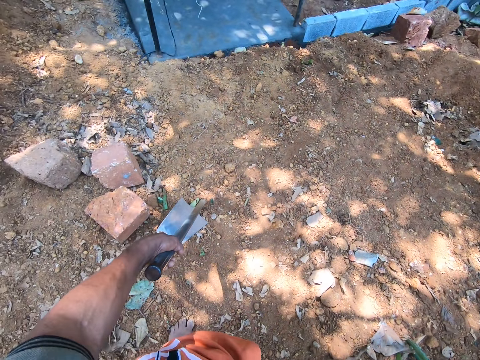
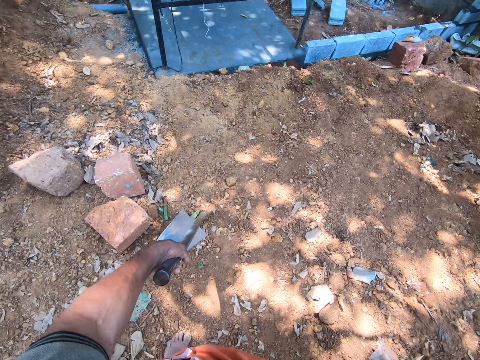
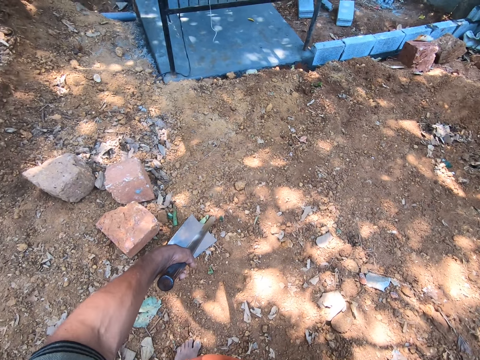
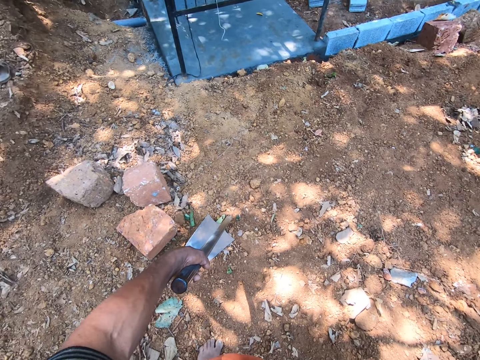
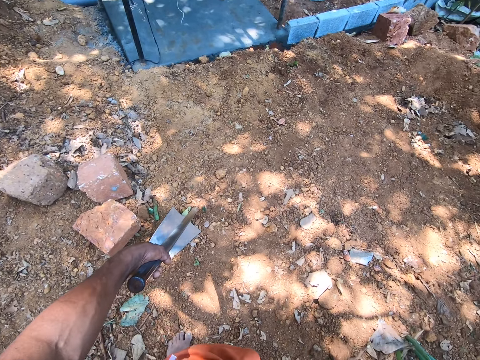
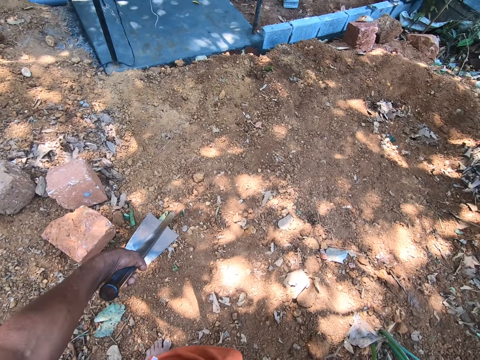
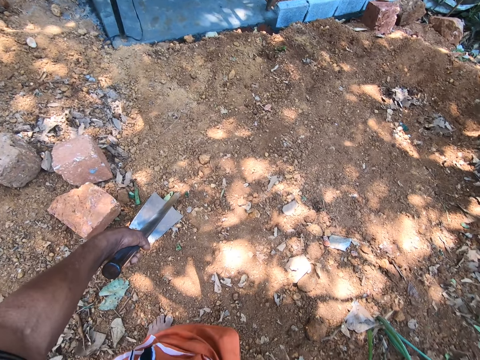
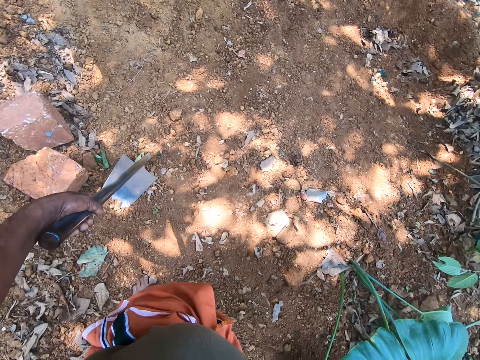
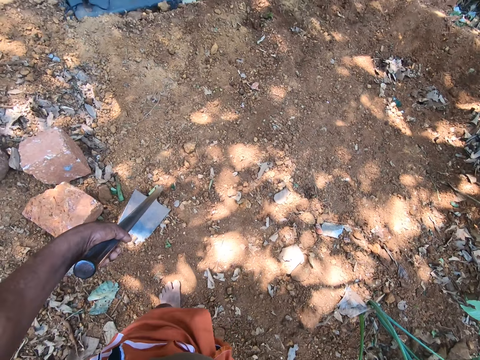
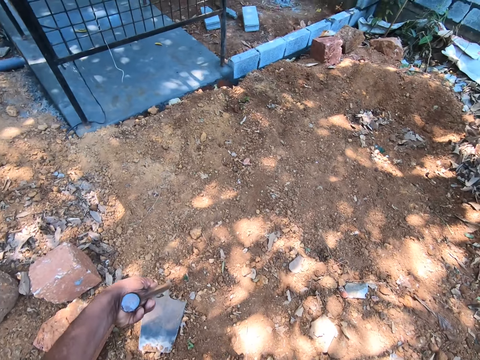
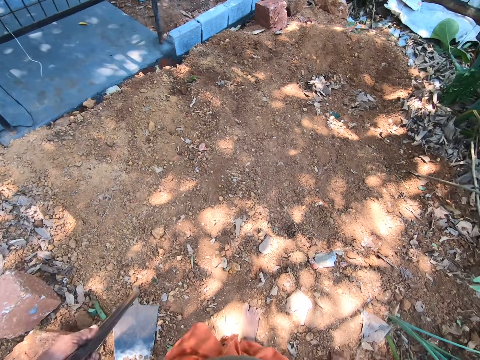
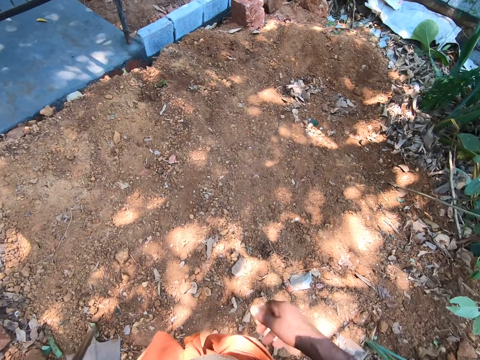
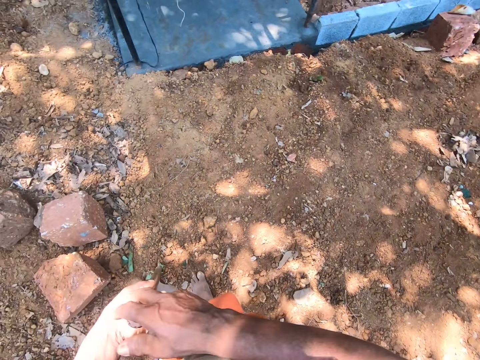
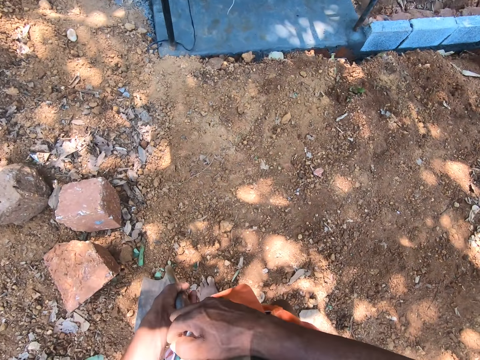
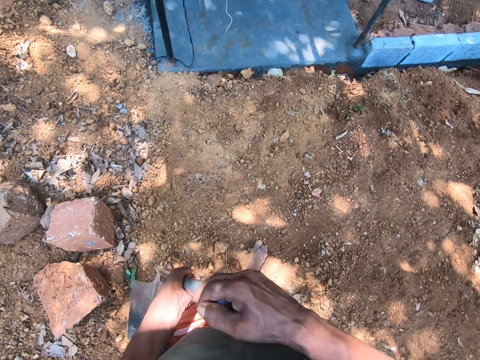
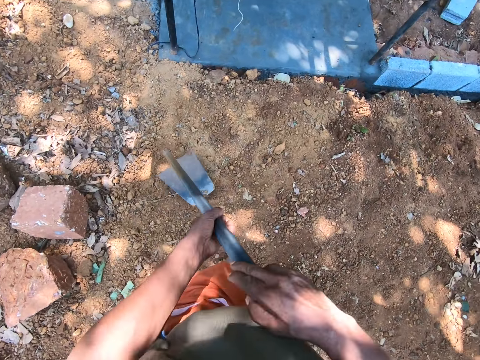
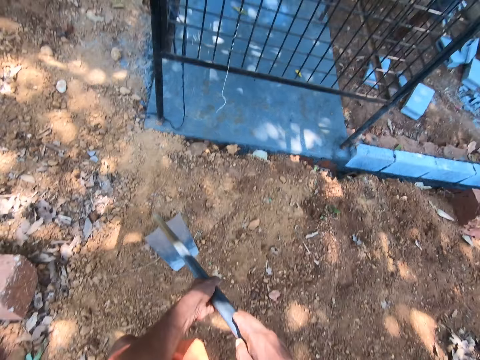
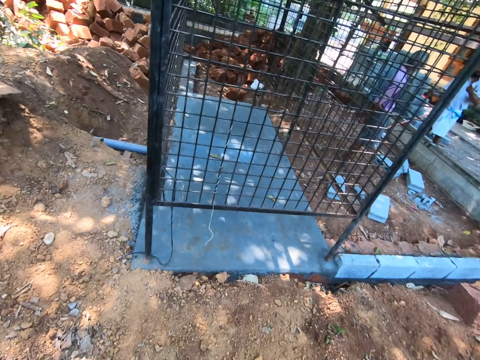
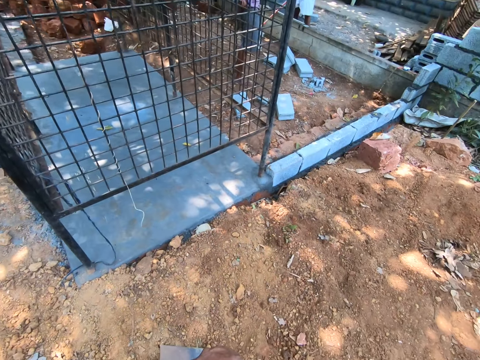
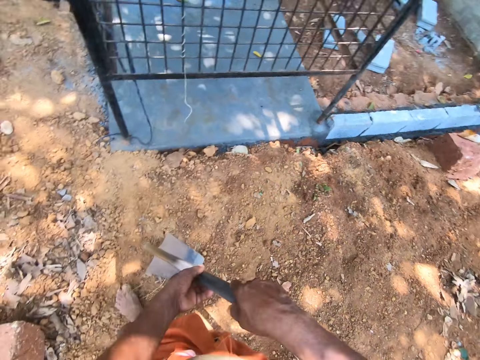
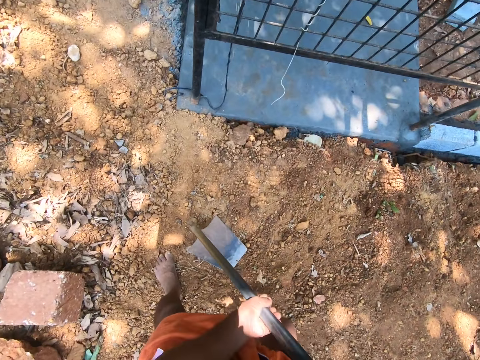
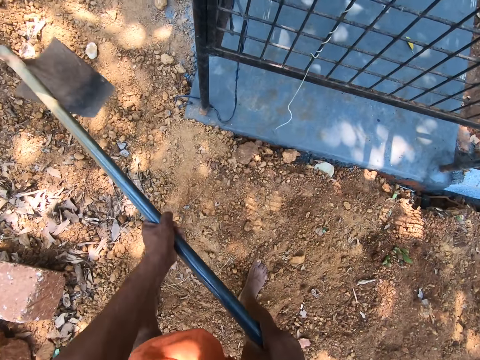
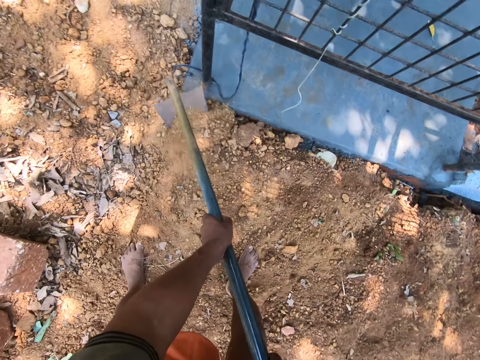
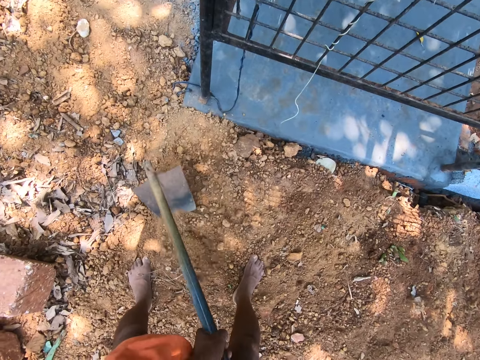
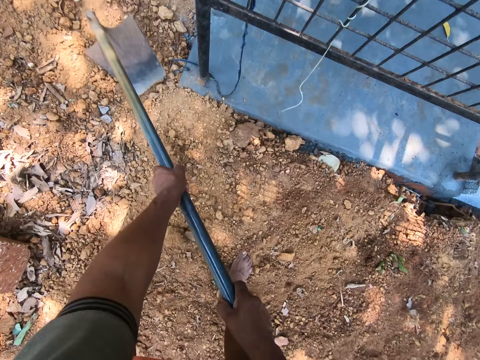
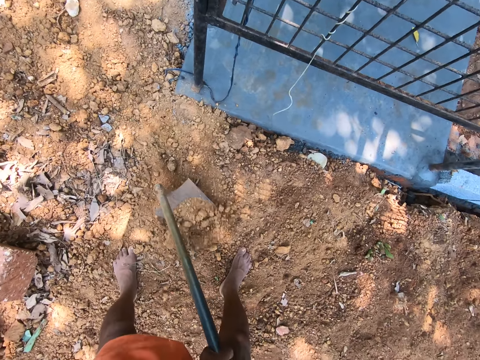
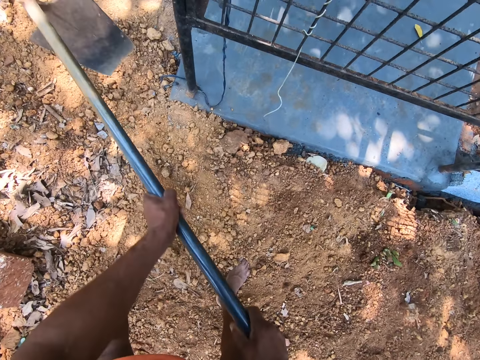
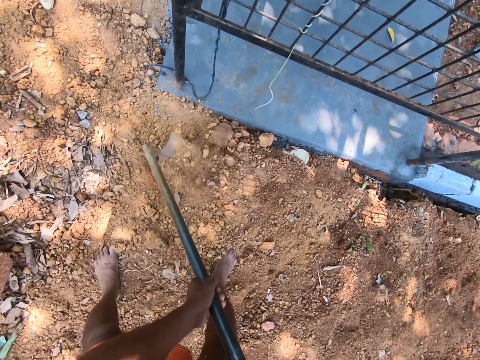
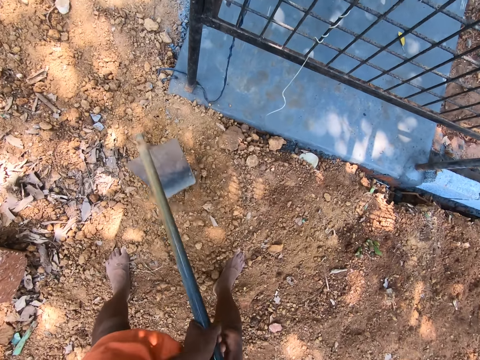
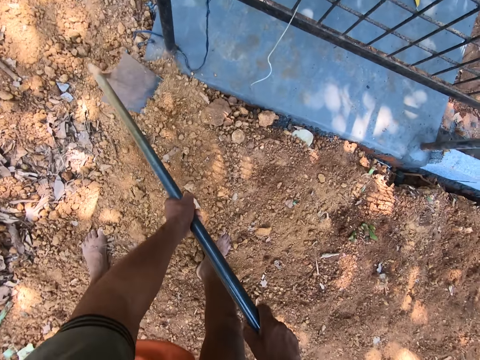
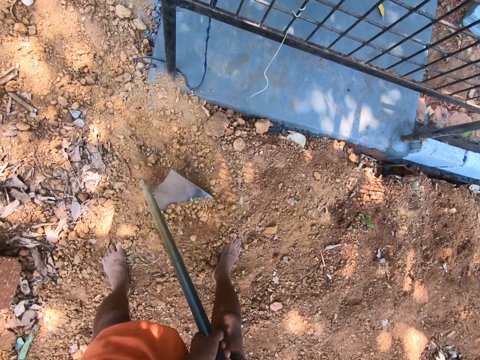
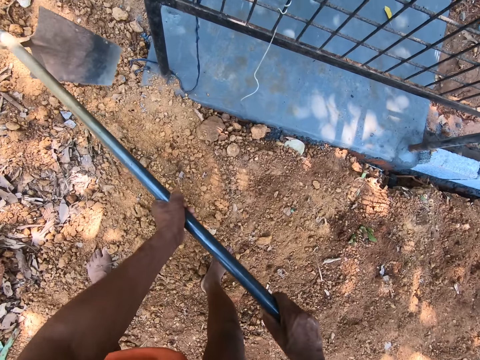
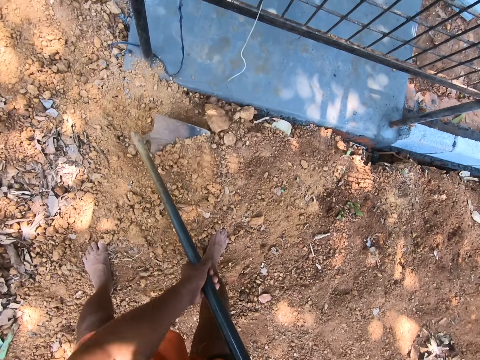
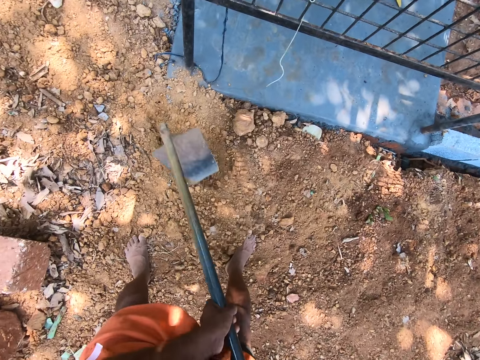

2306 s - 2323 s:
The camera wearer looks around. They hold the hoe with both hands. They scrape sand on the ground with the hoe in both hands. They dig the ground with the hoe.

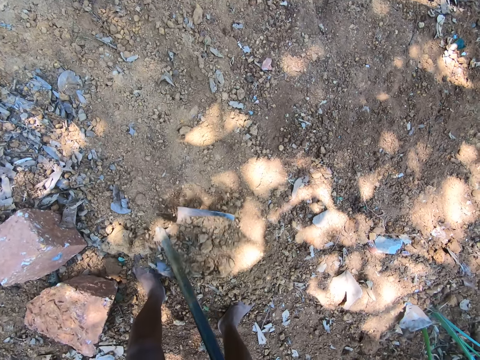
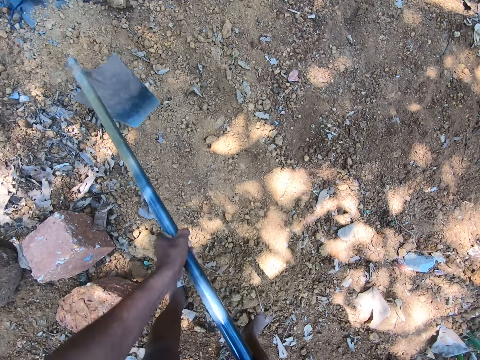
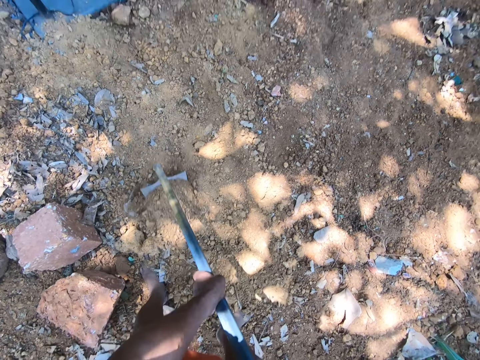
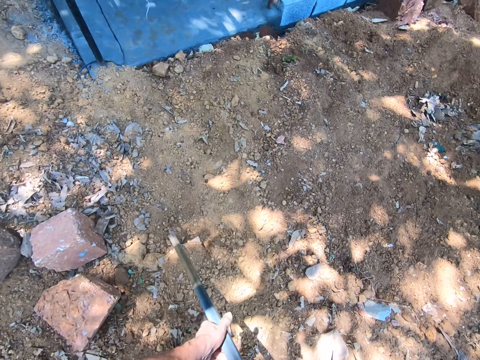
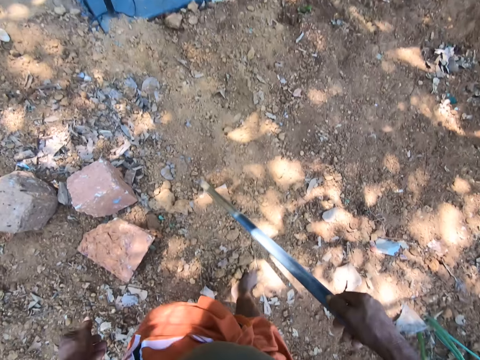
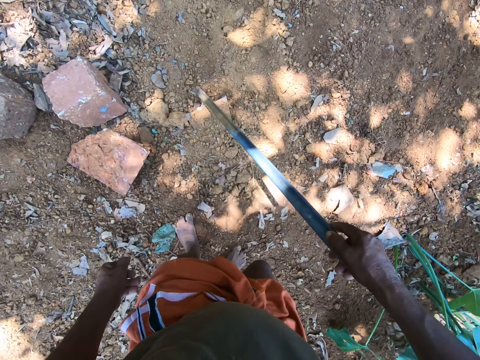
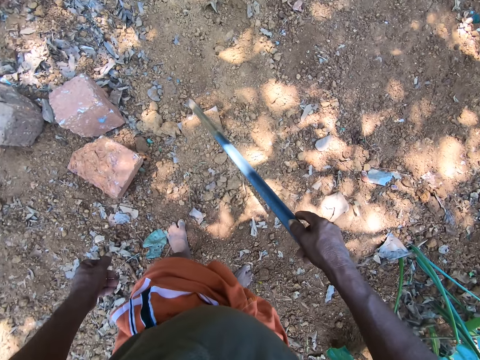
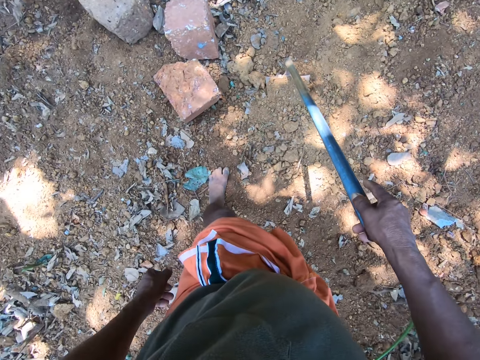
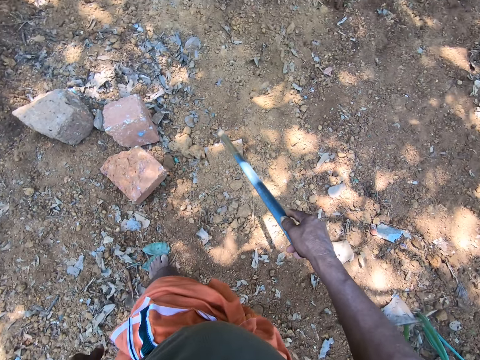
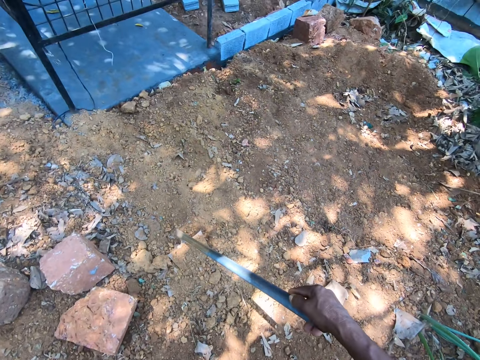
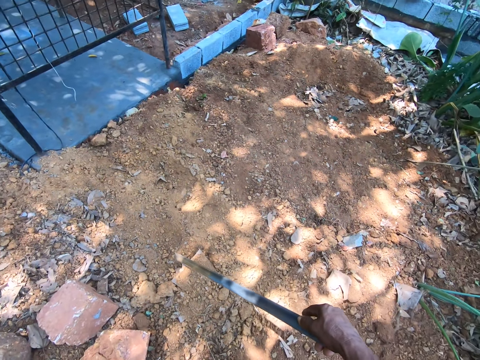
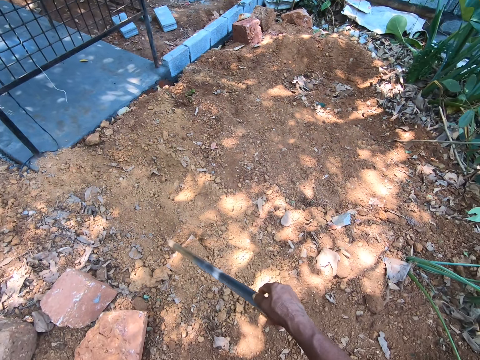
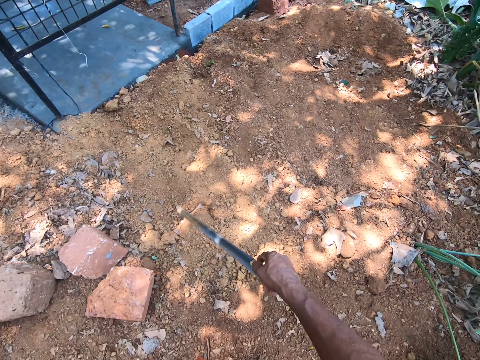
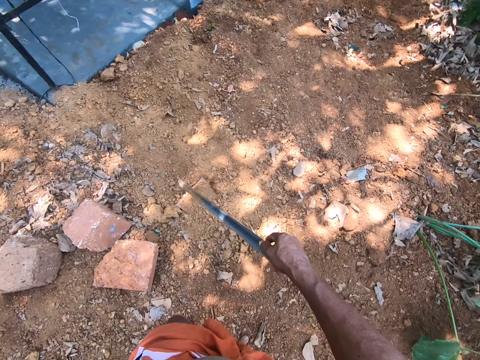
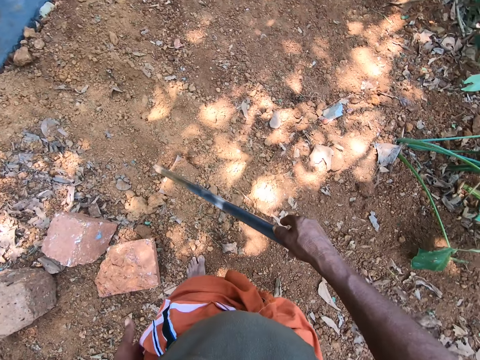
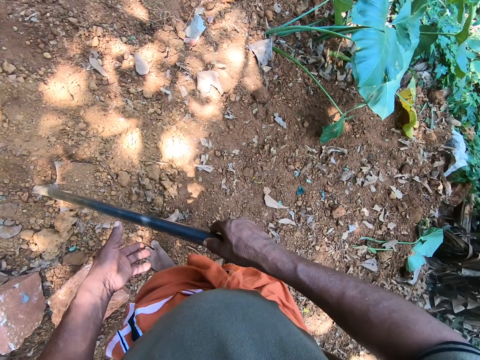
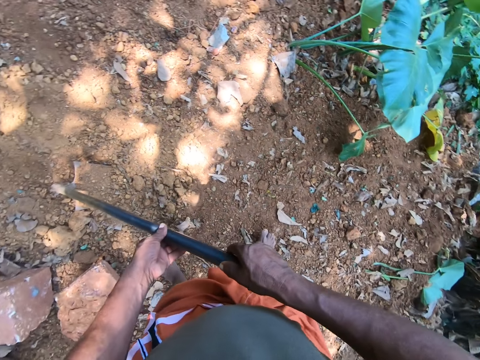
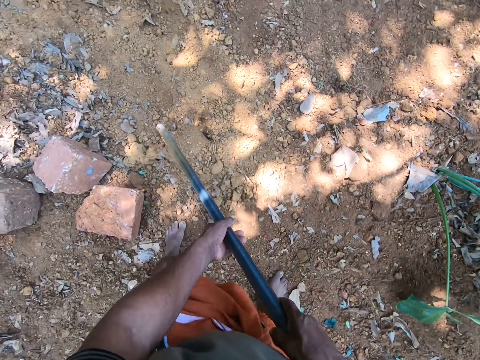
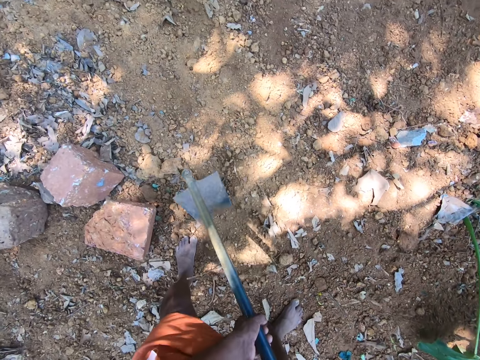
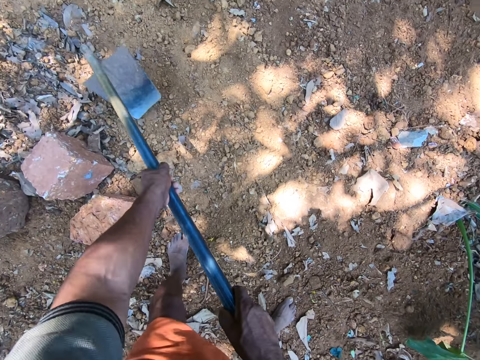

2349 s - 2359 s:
The camera wearer holds the hoe in his right hand. He looks around. He holds the hoe with both hands. He scrapes sand on the ground with the hoe in both hands. He digs the ground with the hoe.
